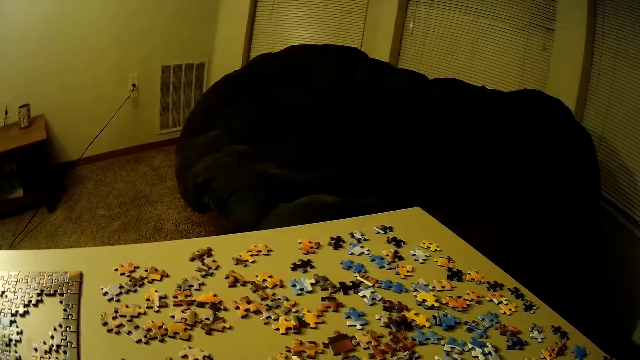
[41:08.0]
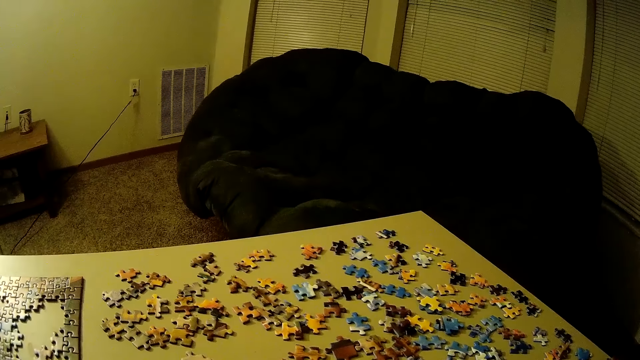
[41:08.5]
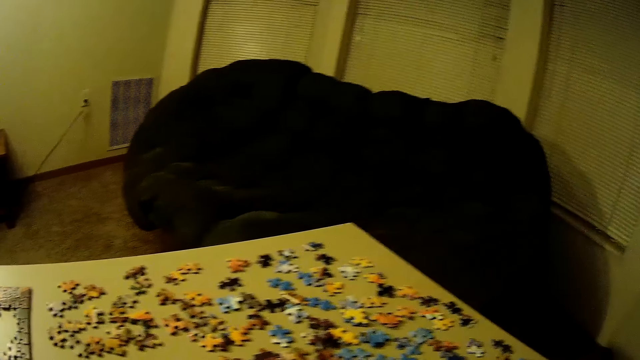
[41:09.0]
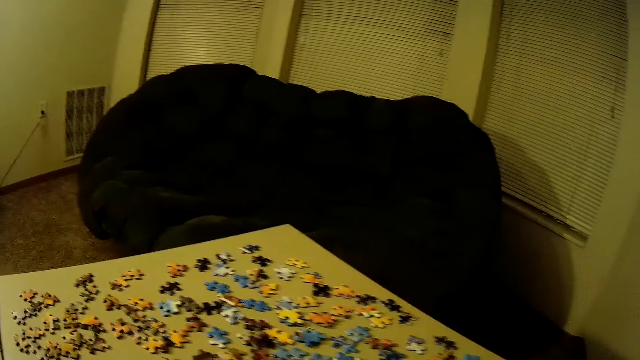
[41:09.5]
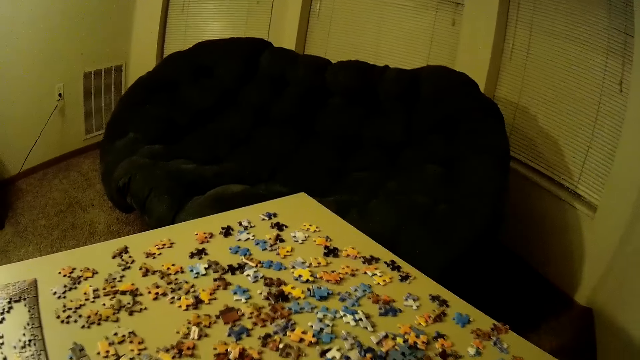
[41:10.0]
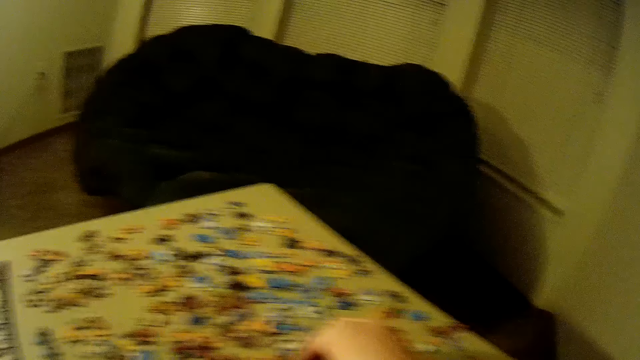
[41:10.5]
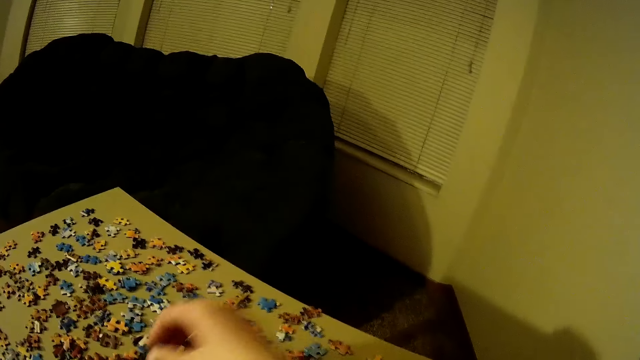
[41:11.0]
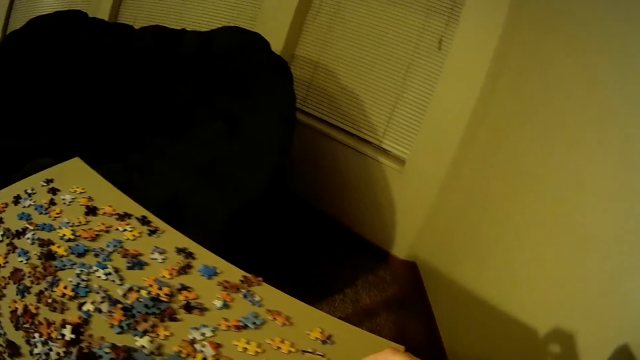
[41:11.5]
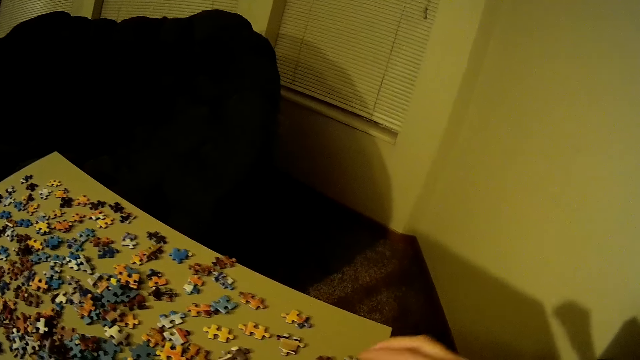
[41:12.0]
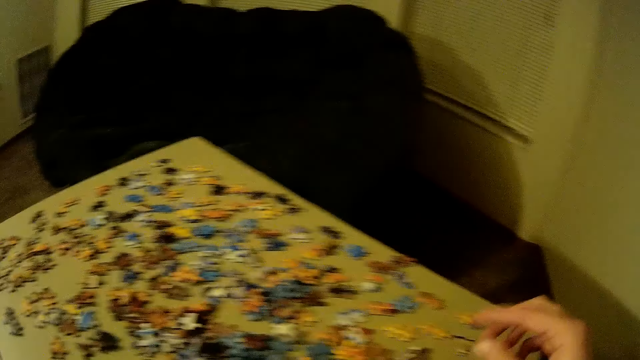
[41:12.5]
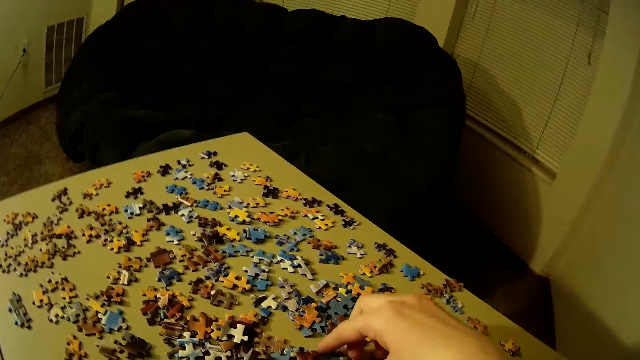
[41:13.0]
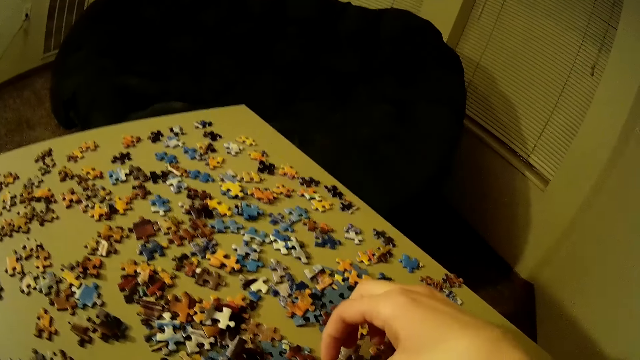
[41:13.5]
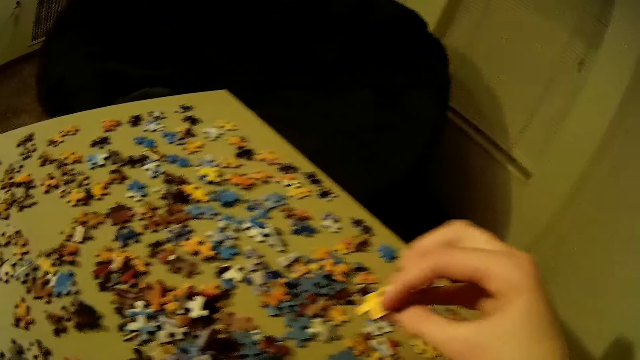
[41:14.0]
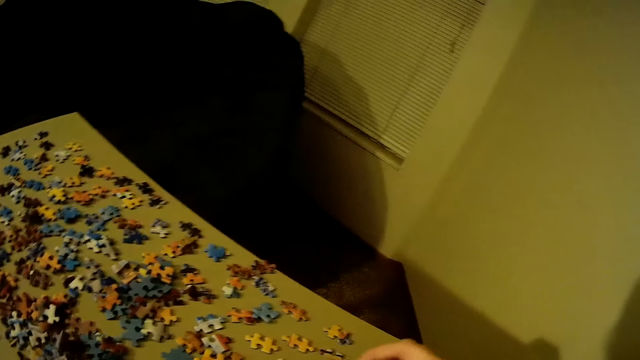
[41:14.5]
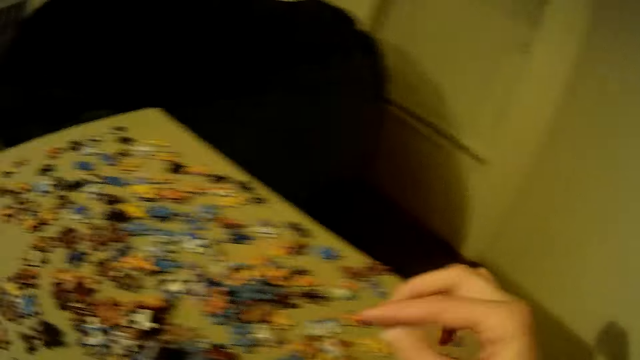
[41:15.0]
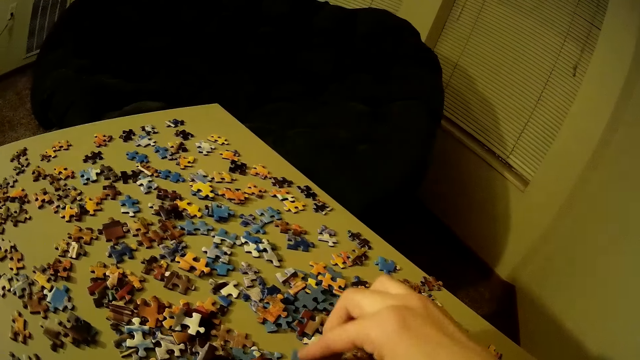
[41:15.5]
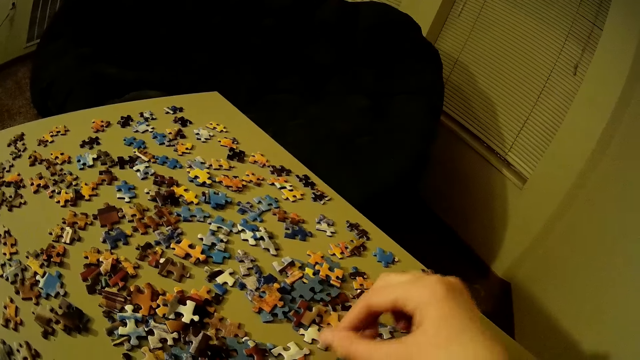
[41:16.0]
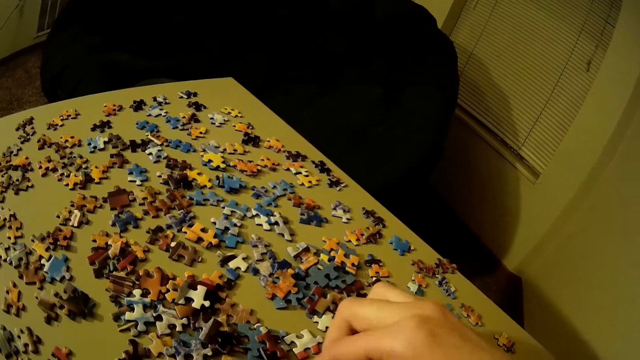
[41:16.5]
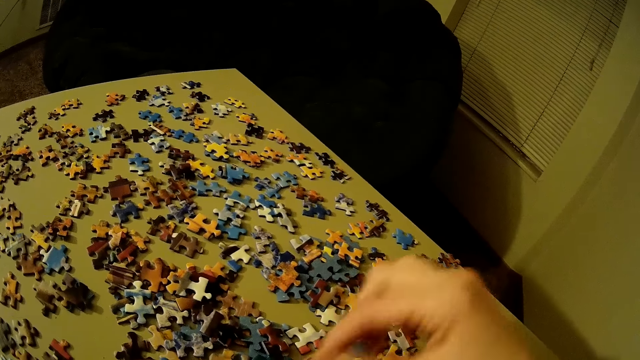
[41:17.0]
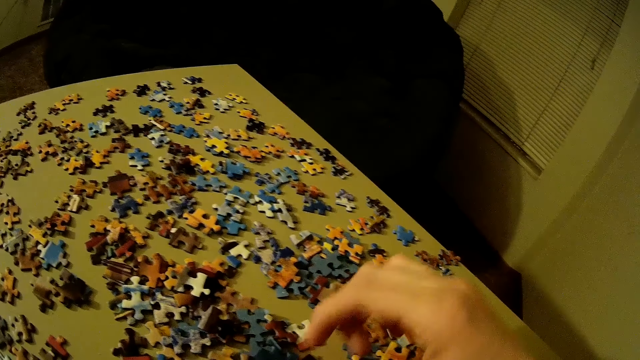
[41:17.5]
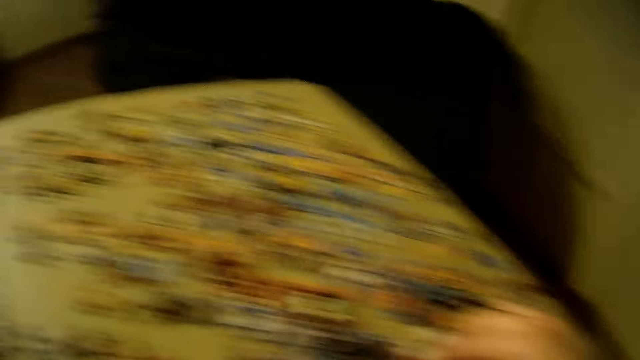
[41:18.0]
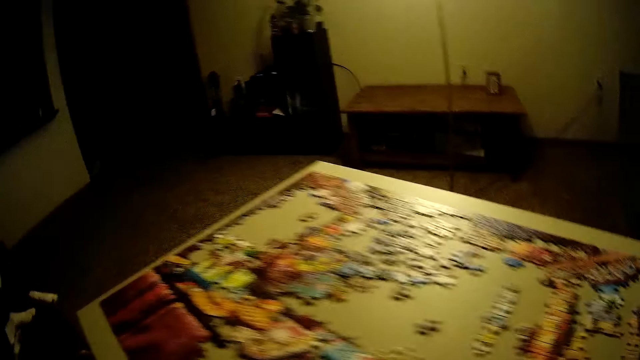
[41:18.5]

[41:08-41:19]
The camera wearer picks up a piece of the puzzle. She places the piece on the edge of the table. She moves her hand forward. She picks up another piece of the puzzle. She plays the puzzle game. She places the puzzle piece on the edge of the table. She scatters the pieces of the puzzle.

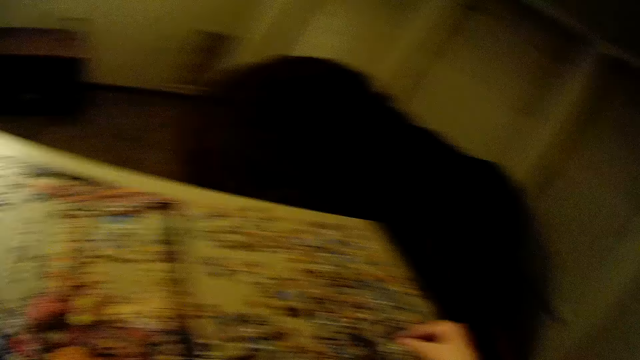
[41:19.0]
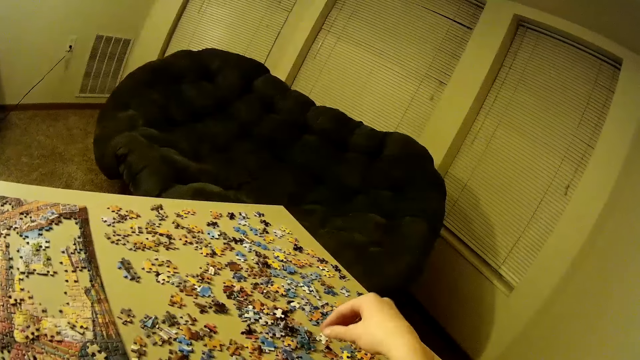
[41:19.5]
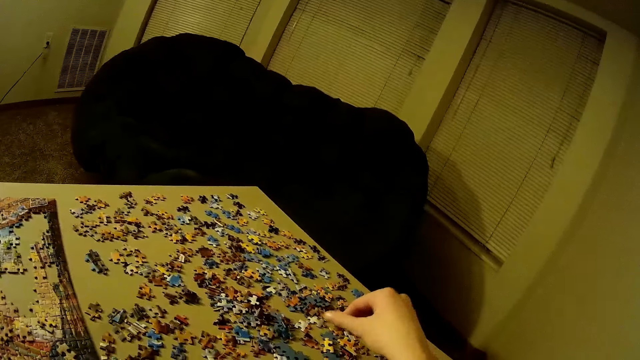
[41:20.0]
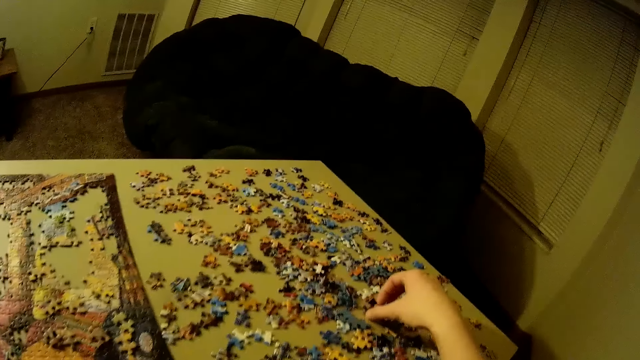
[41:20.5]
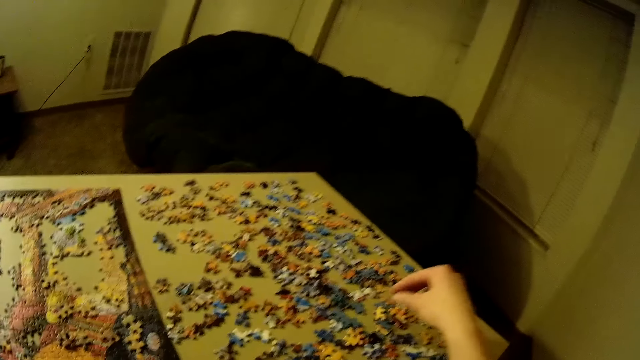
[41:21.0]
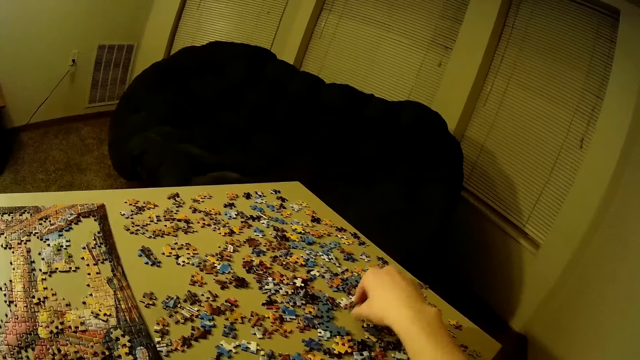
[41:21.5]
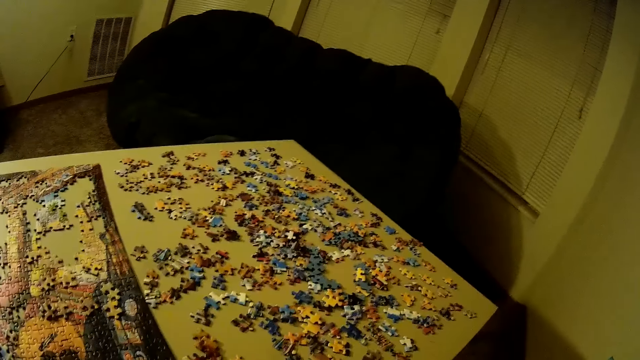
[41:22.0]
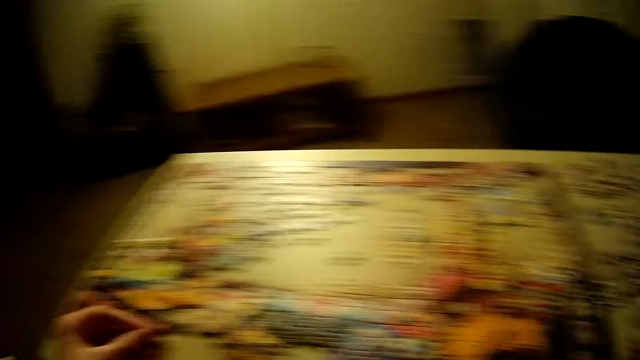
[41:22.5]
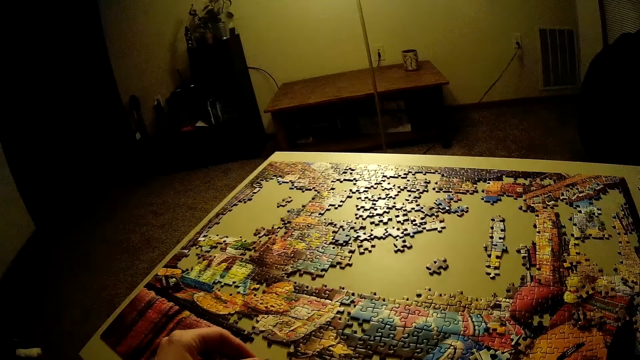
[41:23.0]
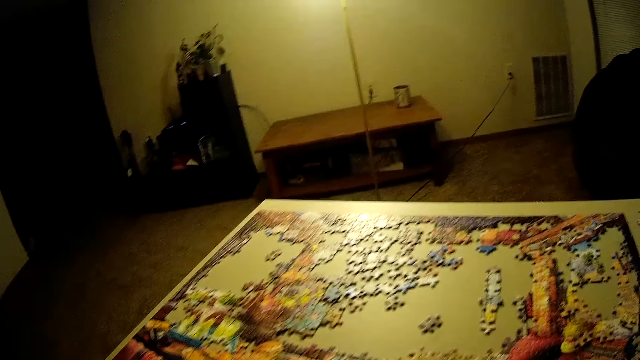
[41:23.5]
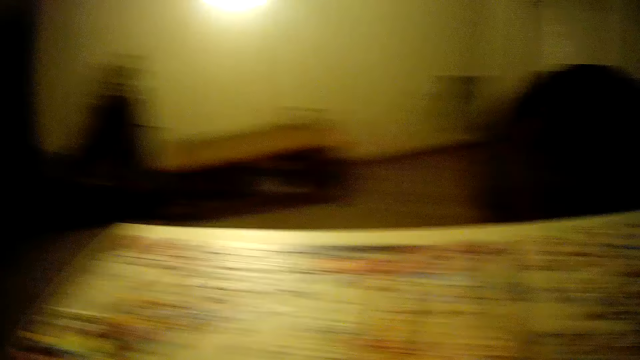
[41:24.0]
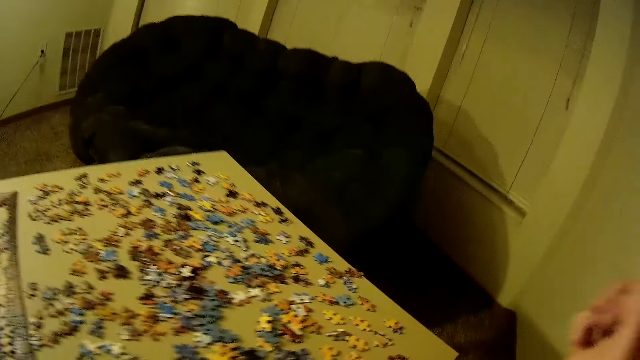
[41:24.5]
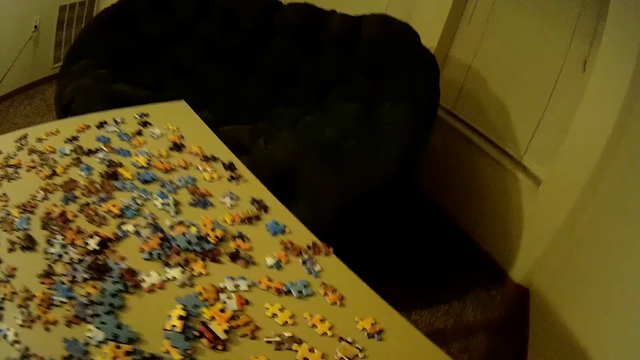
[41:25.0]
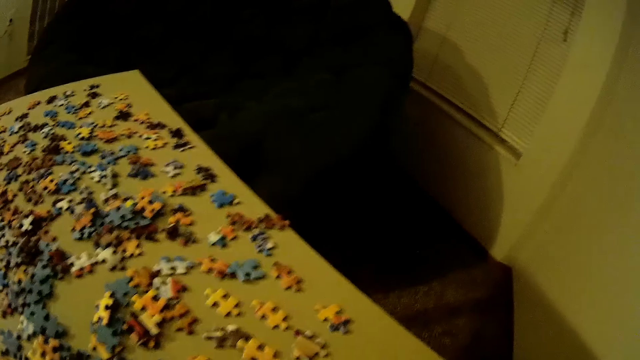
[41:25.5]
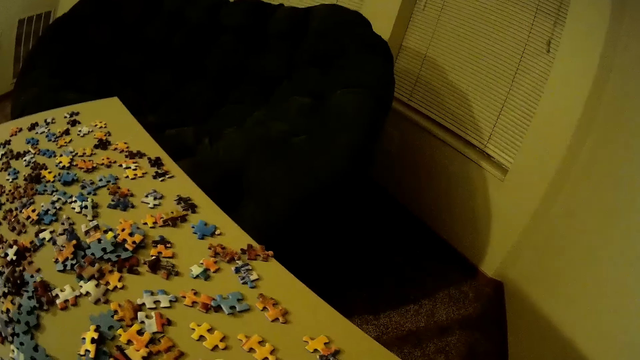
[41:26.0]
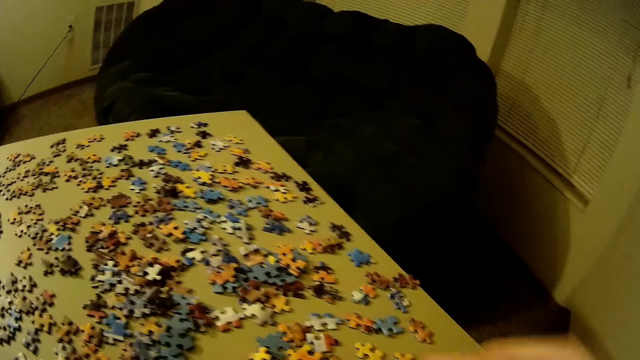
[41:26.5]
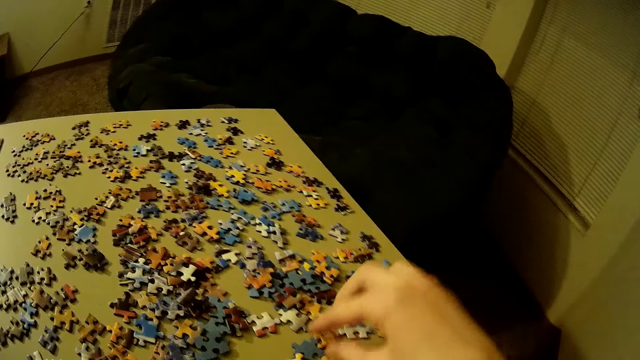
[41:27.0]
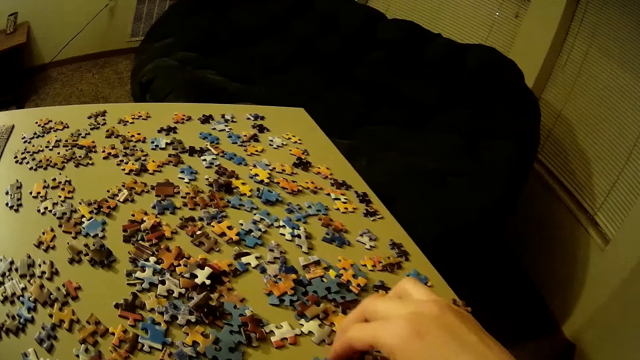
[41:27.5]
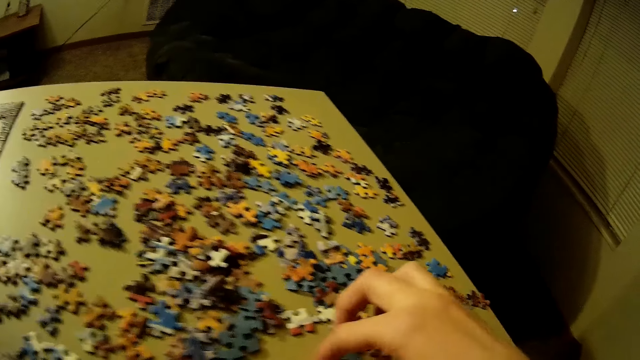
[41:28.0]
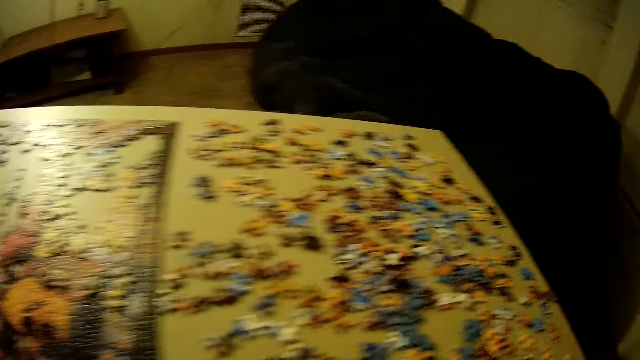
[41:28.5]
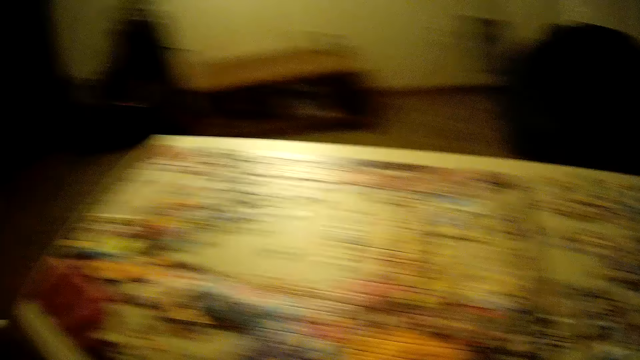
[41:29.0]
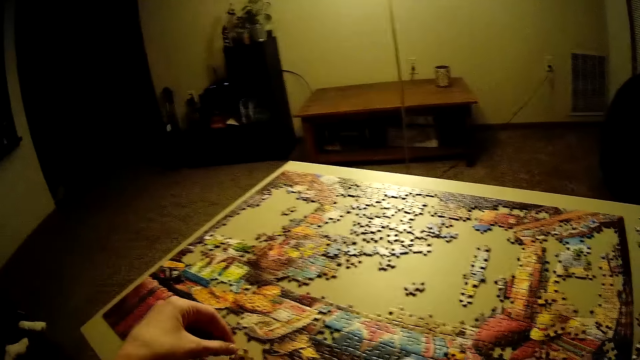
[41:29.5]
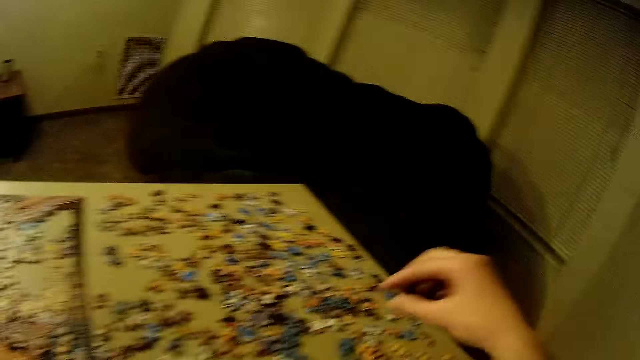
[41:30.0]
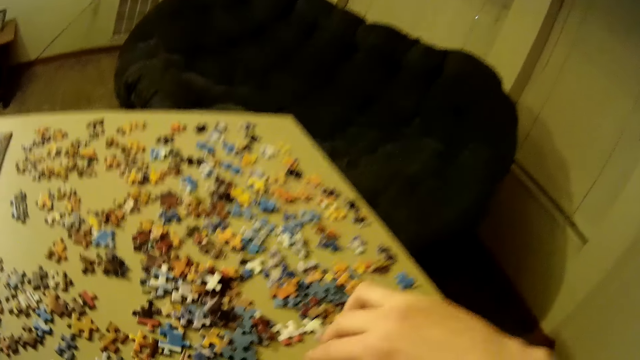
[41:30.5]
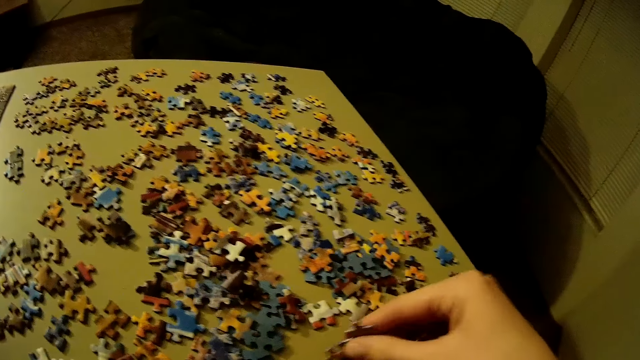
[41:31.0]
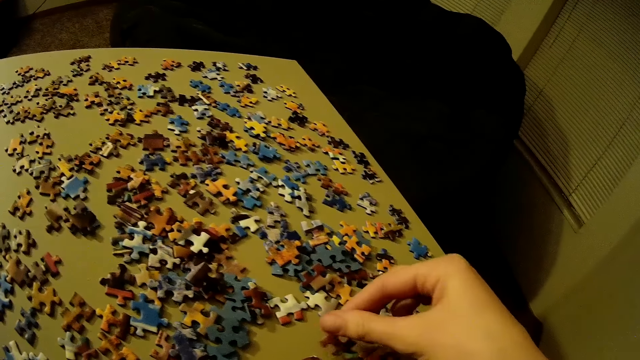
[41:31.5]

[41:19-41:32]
The camera wearer picks up a piece of the puzzle. She moves her hand towards her. She places the puzzle piece on the puzzle. She moves her hand towards the pieces of the puzzle. She scatters the pieces around. She picks up a piece of the puzzle. She moves her hand towards the puzzle. She places the piece of puzzle on the puzzle. She moves her hand towards the puzzle. She picks up the piece of puzzle.
